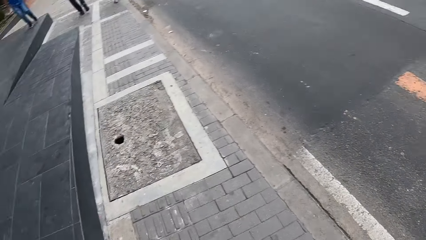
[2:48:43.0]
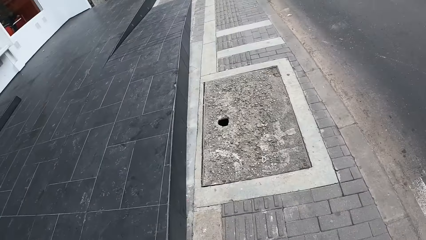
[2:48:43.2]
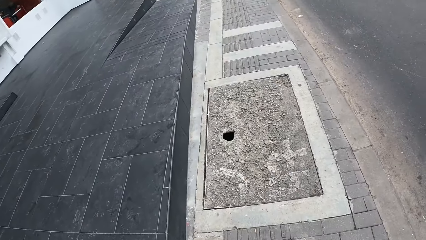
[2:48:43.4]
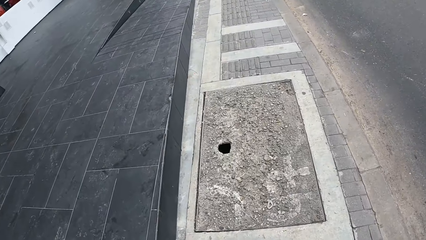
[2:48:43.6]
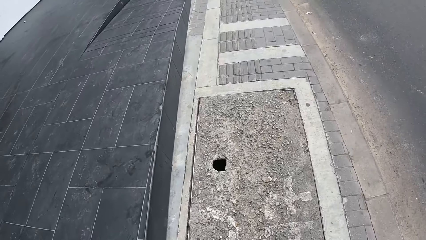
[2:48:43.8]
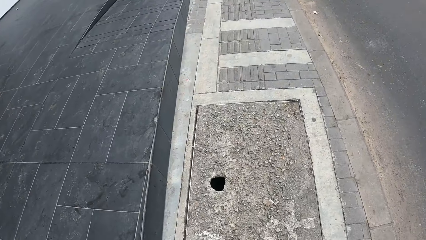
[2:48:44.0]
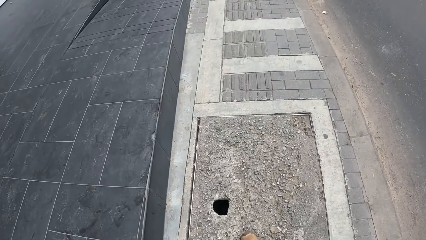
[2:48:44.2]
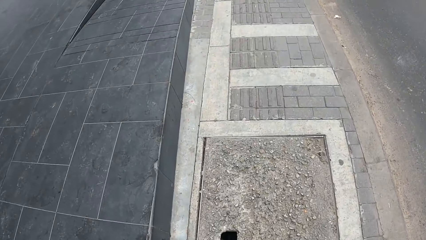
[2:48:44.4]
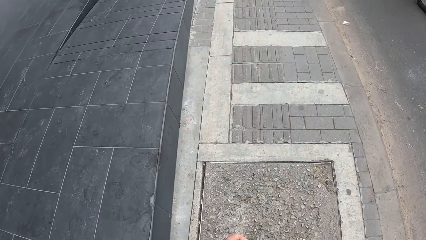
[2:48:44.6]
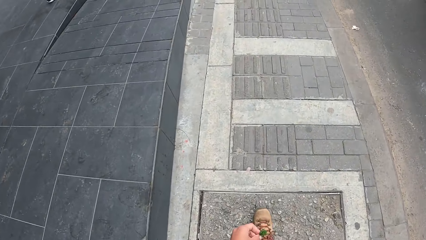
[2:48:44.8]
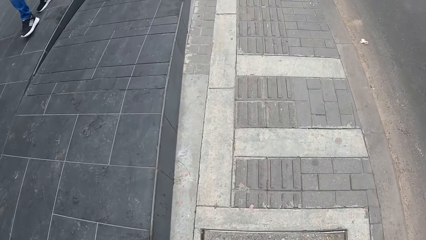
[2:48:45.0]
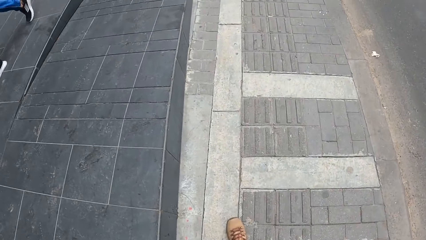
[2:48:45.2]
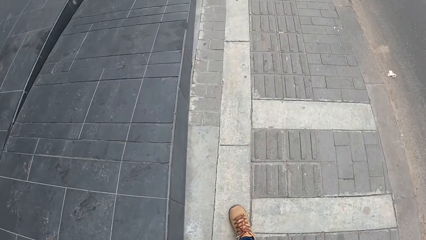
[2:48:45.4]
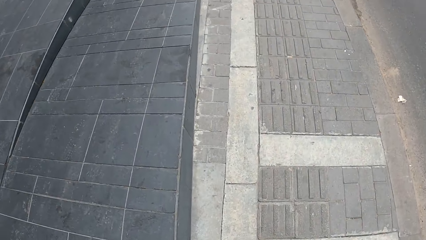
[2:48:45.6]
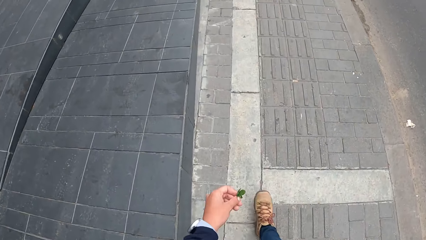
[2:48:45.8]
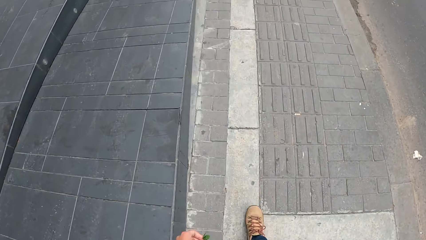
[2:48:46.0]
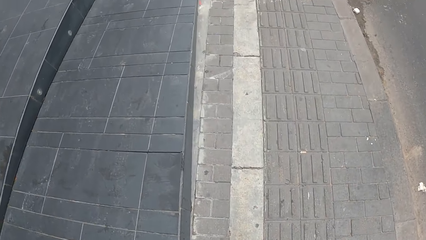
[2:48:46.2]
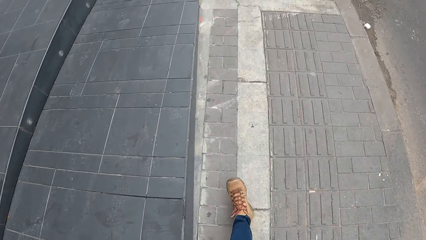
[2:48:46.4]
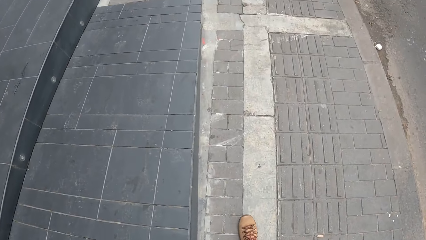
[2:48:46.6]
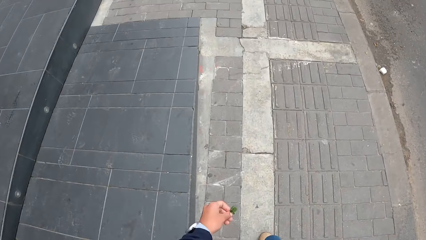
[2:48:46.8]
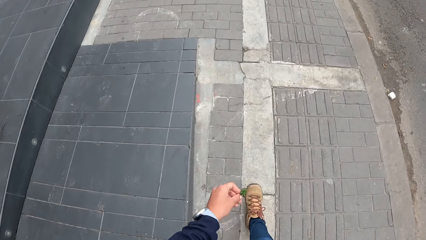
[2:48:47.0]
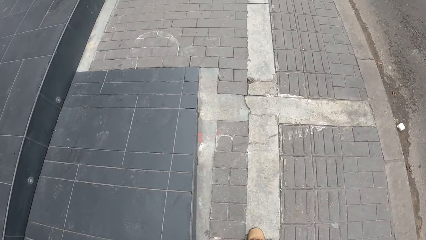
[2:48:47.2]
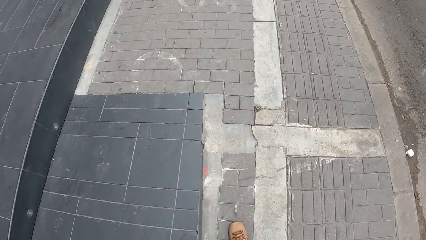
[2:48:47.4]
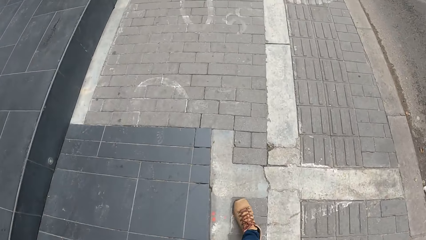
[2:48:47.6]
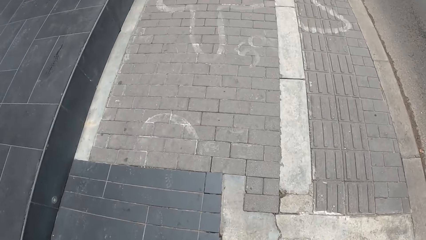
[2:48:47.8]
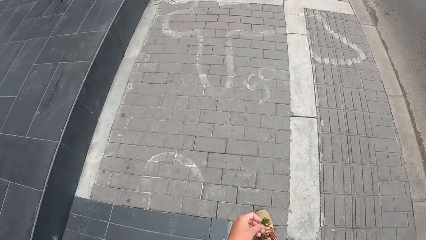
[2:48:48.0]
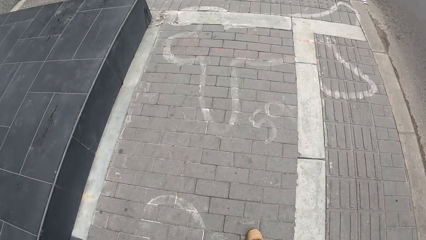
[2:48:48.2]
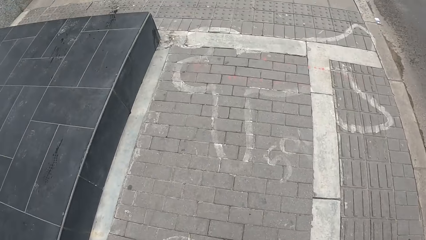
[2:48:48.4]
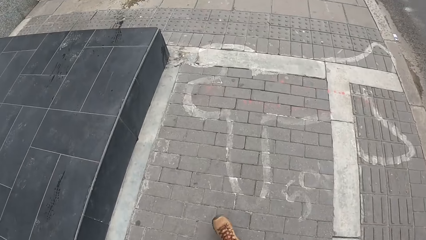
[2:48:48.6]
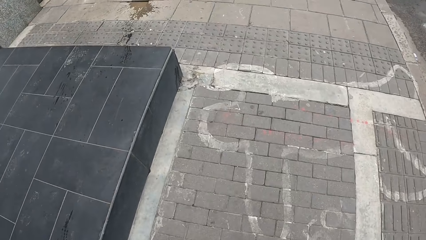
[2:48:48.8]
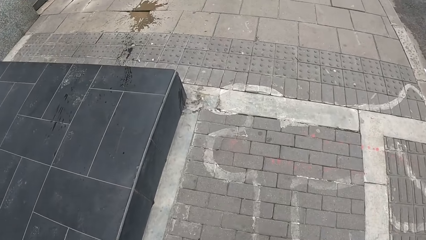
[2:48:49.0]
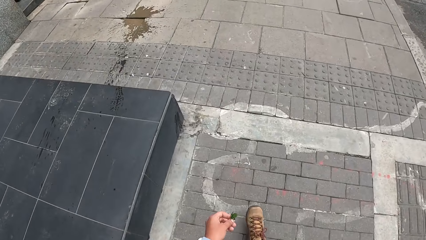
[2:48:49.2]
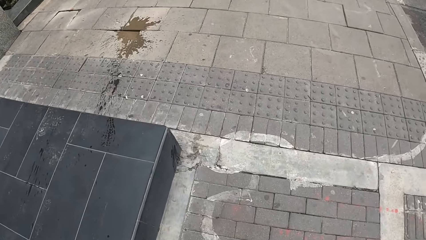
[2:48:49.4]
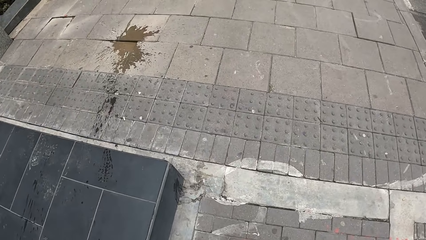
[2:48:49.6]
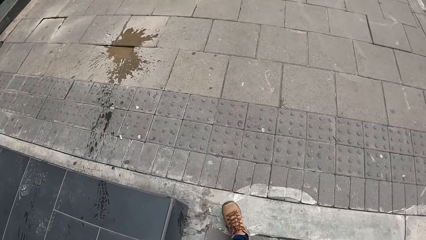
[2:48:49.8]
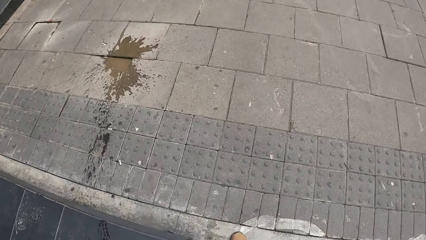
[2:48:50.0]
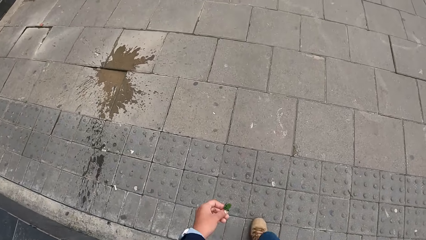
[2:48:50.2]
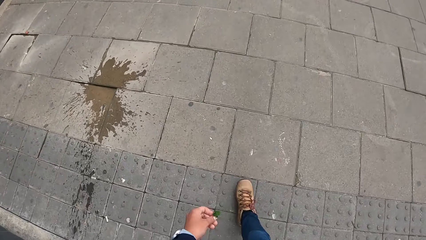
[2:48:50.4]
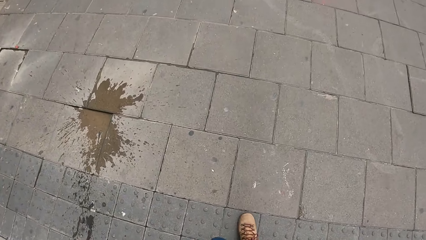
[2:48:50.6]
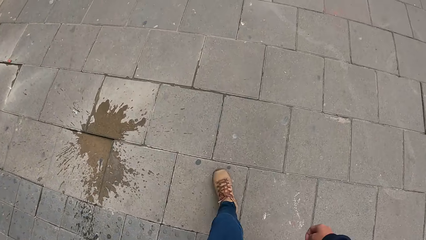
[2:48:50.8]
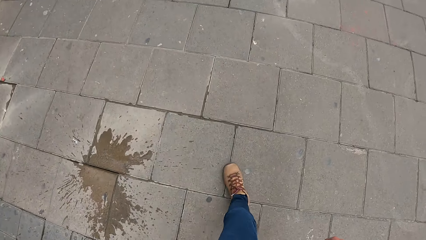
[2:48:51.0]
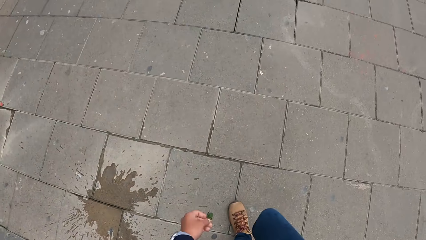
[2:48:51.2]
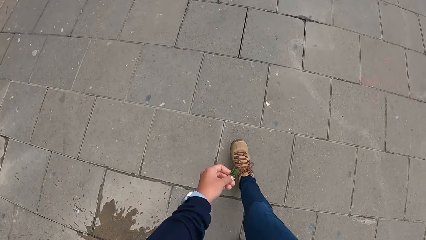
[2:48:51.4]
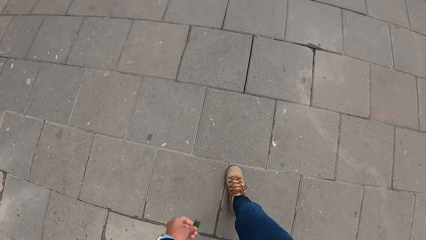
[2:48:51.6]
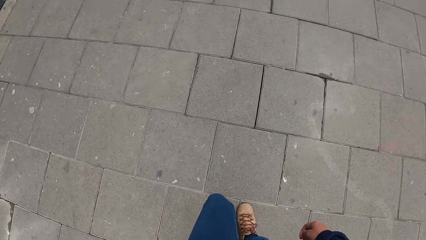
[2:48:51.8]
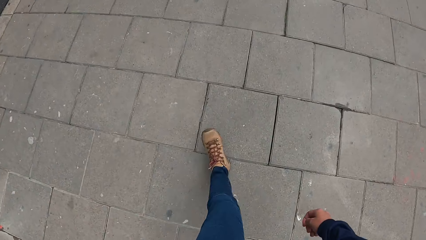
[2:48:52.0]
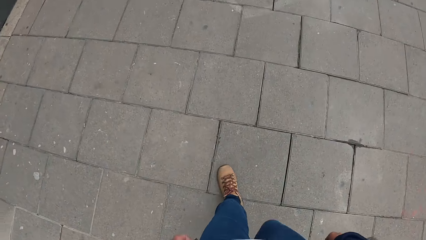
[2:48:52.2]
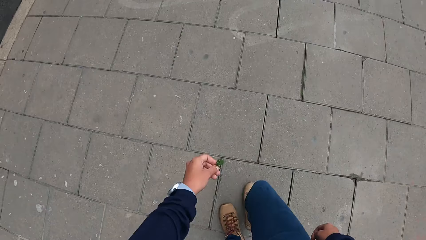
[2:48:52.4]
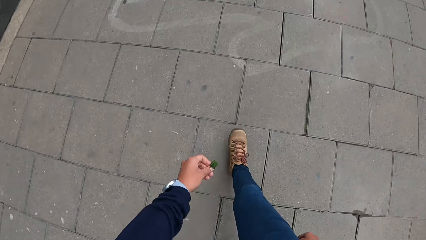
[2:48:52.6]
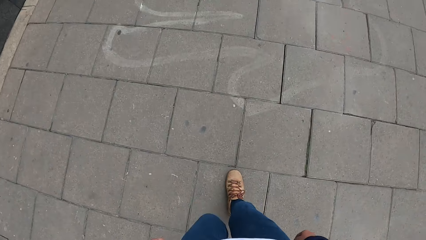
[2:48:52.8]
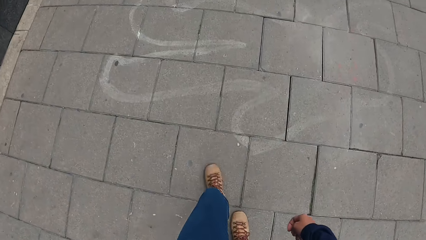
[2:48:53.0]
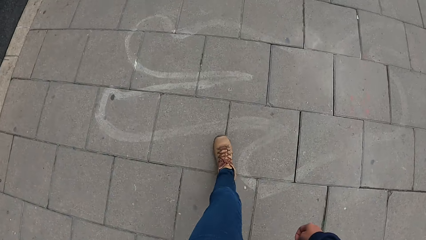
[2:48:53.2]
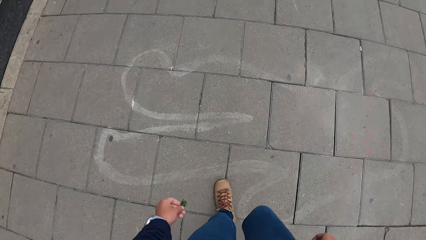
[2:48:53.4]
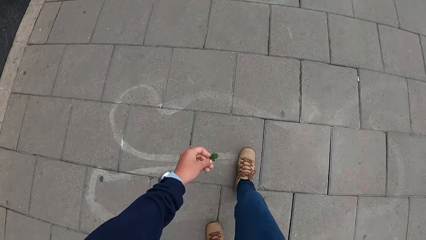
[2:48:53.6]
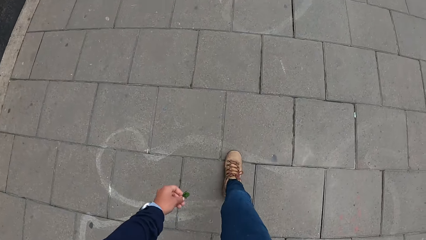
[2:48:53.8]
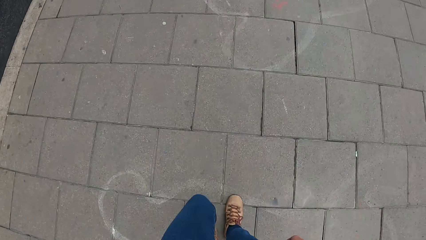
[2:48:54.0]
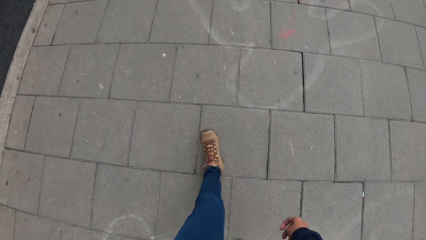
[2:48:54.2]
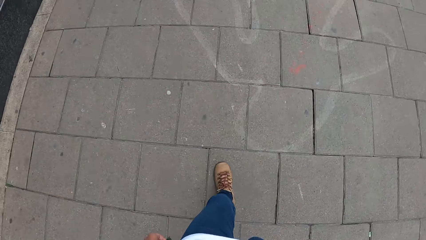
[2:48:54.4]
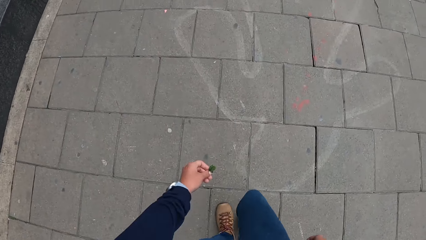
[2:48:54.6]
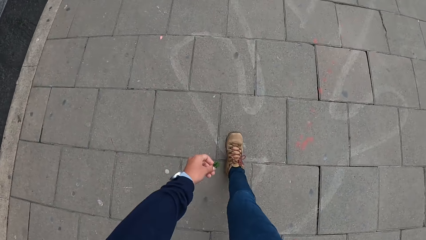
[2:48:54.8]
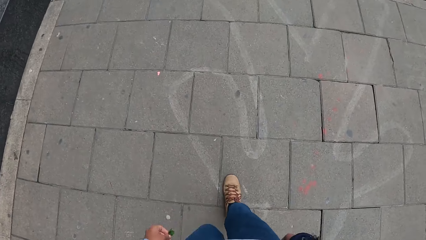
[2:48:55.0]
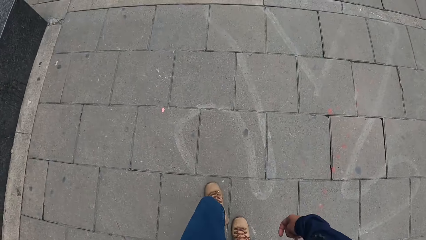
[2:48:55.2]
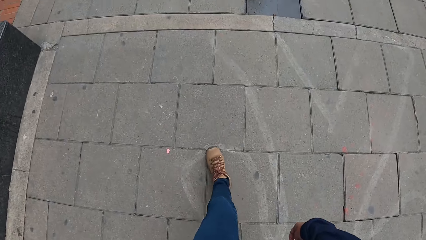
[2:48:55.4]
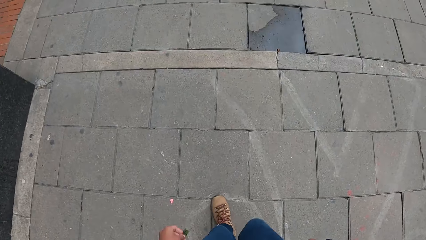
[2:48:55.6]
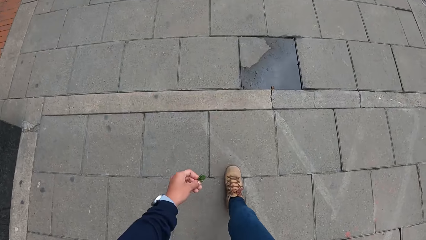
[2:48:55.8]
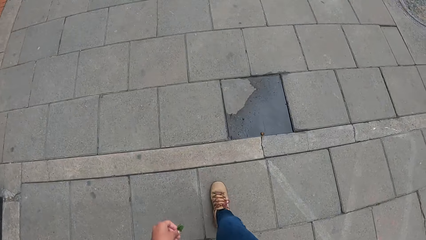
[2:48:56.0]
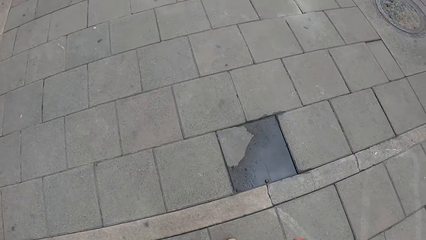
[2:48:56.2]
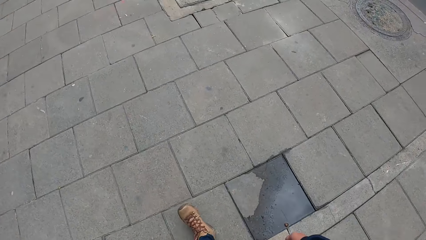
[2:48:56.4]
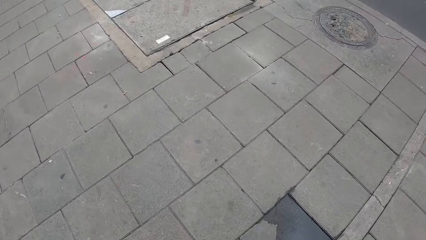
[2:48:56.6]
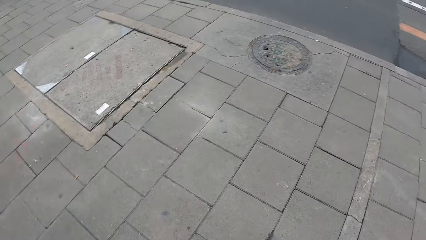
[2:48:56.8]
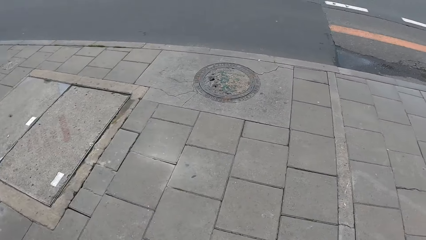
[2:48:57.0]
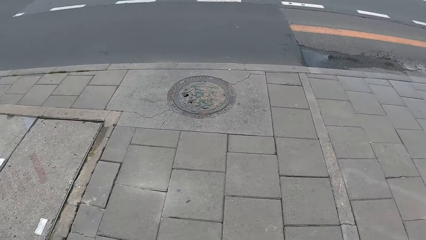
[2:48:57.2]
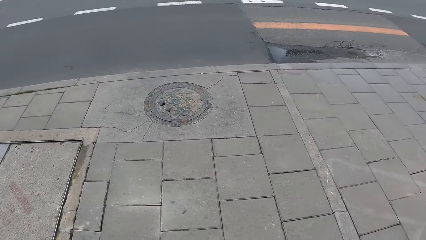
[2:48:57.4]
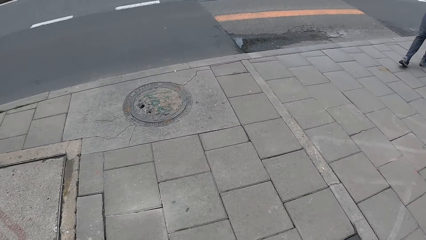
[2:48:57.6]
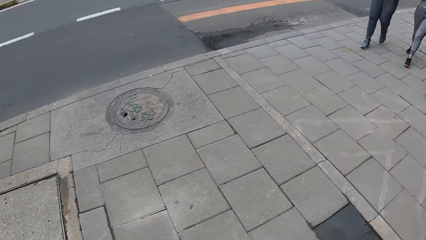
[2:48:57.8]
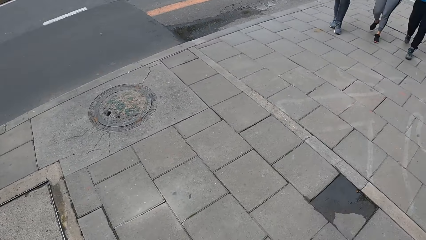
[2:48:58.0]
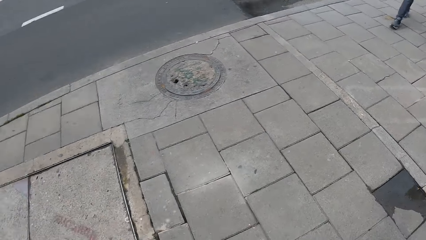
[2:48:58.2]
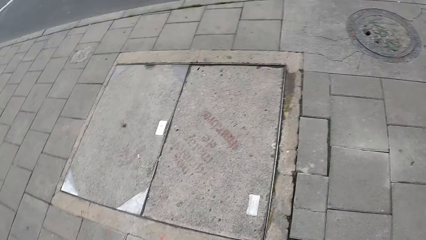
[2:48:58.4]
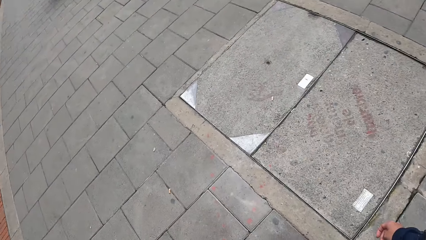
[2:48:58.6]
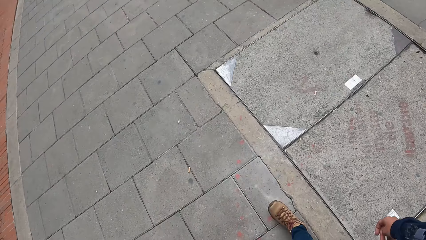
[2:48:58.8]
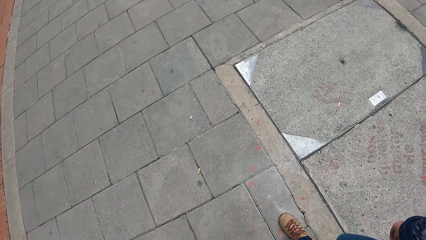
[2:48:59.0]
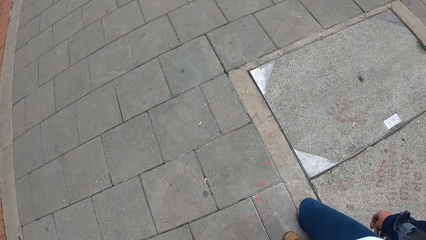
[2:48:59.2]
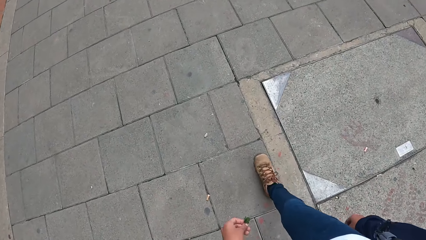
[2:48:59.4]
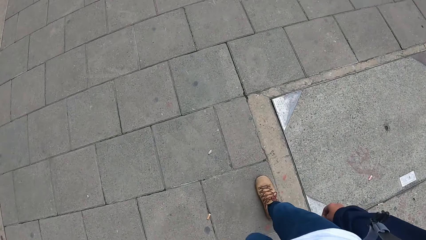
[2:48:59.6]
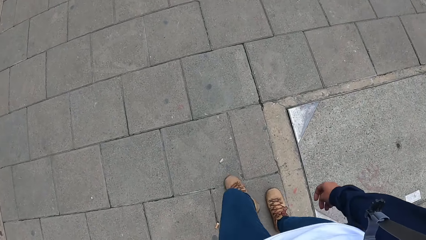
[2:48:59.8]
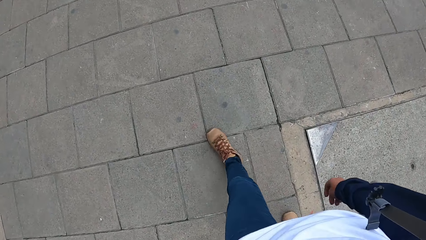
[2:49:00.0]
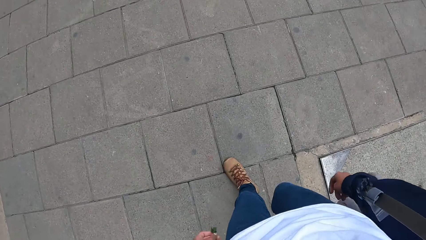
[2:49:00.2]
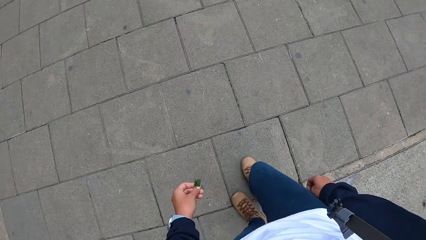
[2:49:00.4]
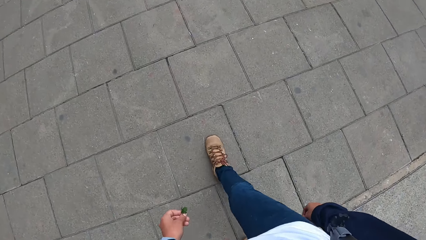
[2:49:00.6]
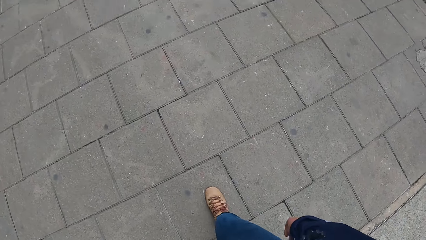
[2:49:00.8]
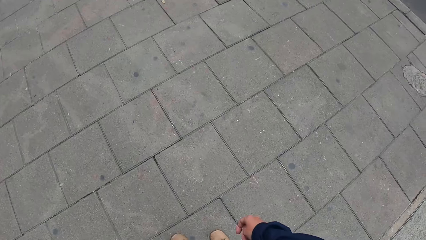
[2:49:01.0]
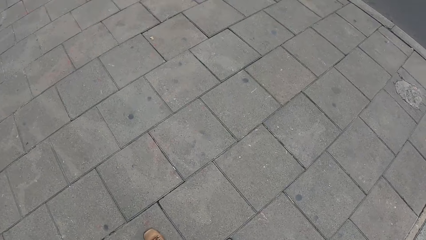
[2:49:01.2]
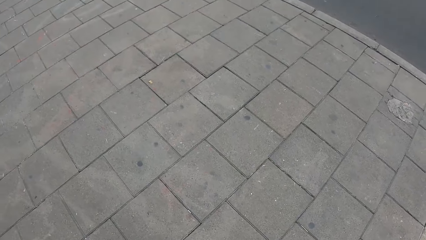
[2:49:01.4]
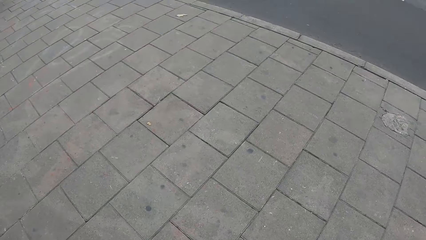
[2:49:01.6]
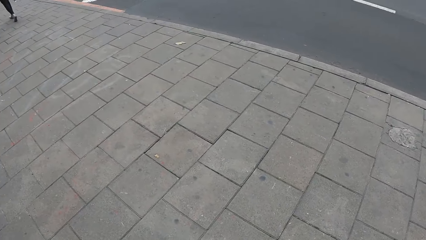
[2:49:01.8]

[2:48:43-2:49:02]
The camera wearer holds some green leaves in her left hand. A lady walks on a footpath behind the camera wearer. A man walks on the footpath behind the camera wearer. Another lady walks on the footpath behind the camera wearer.
